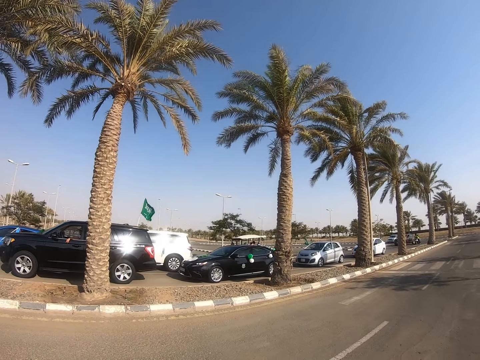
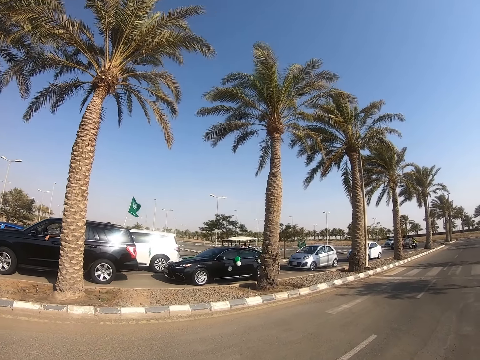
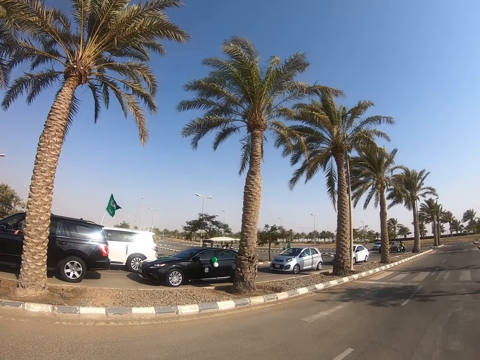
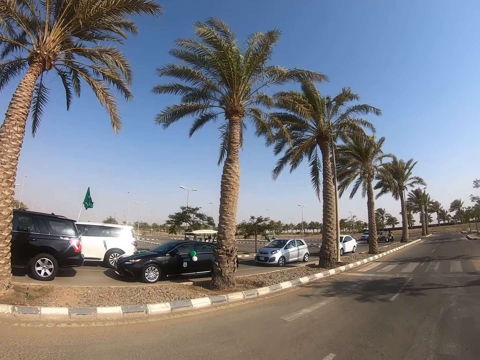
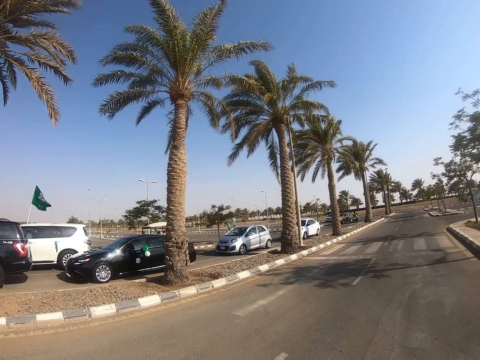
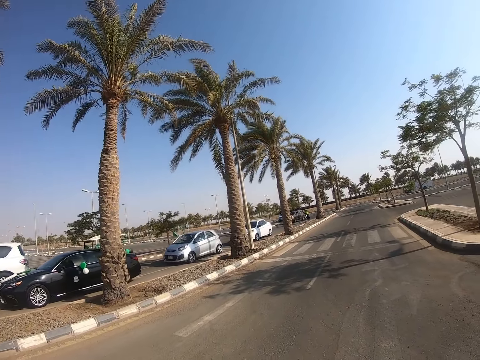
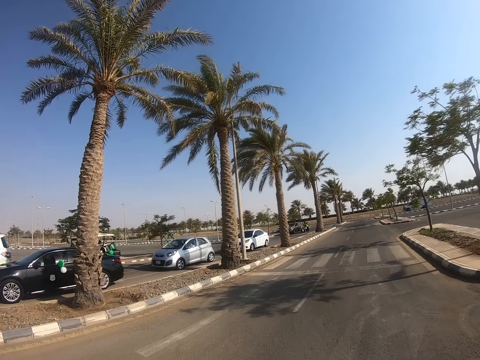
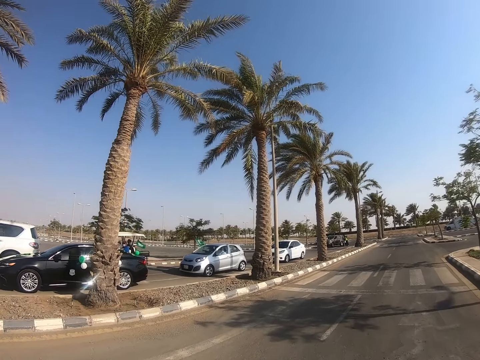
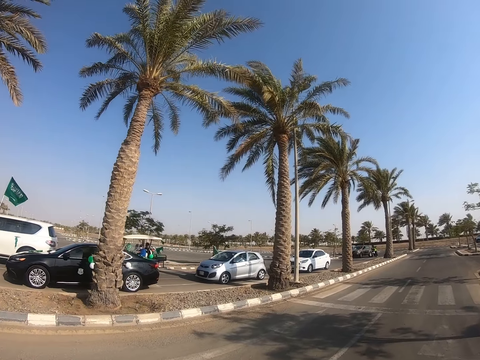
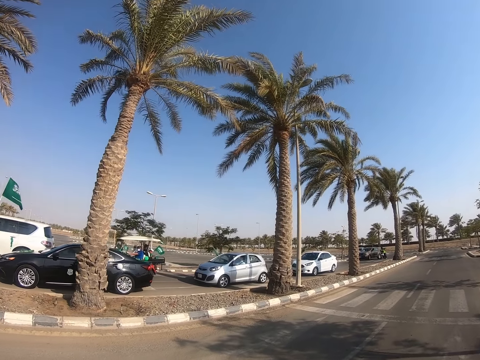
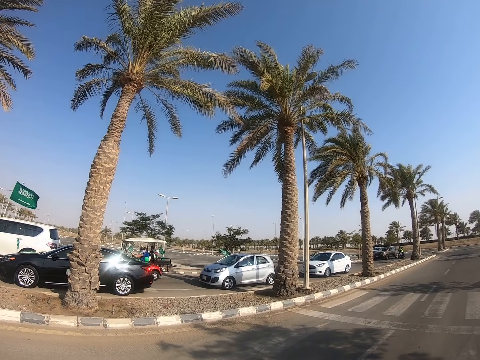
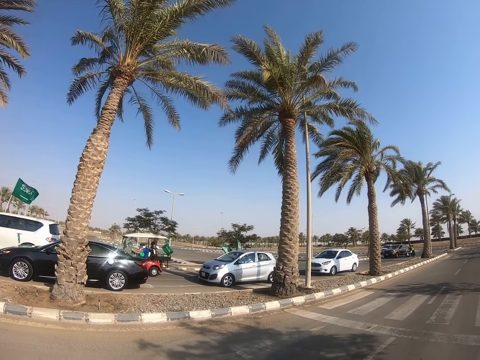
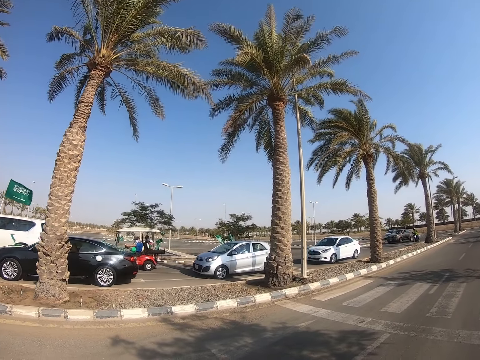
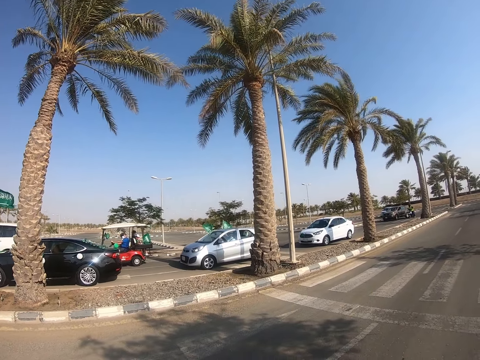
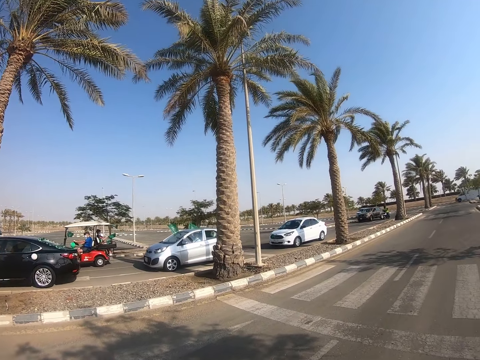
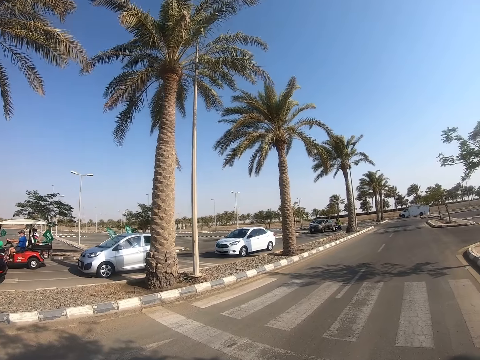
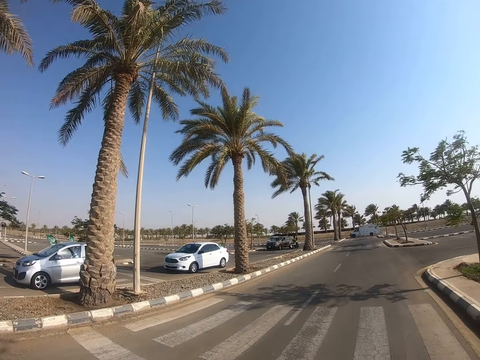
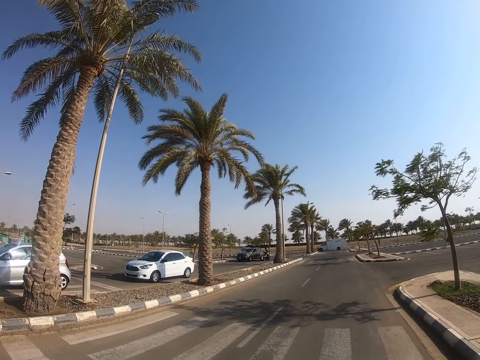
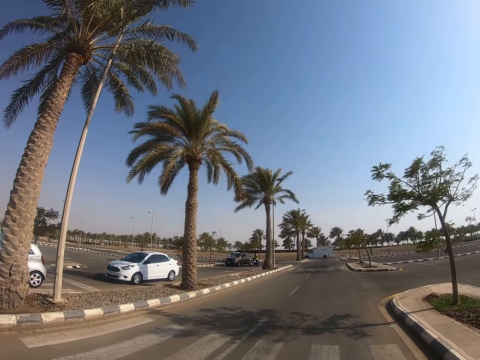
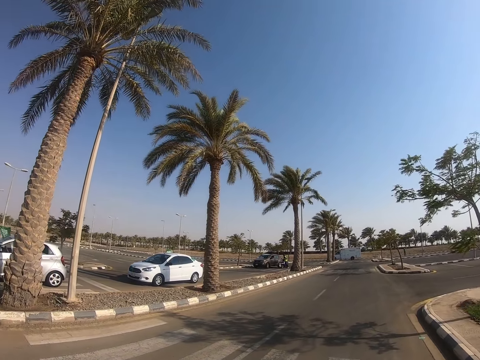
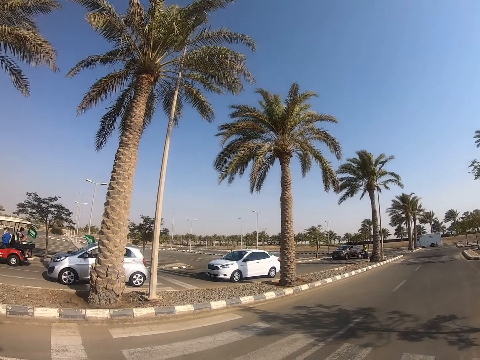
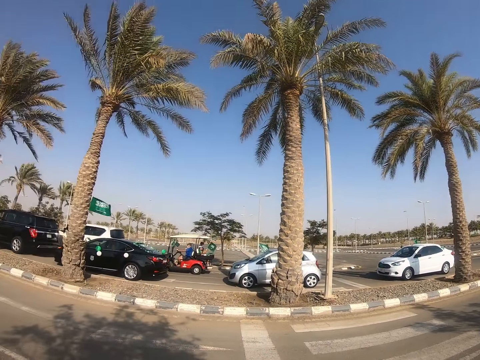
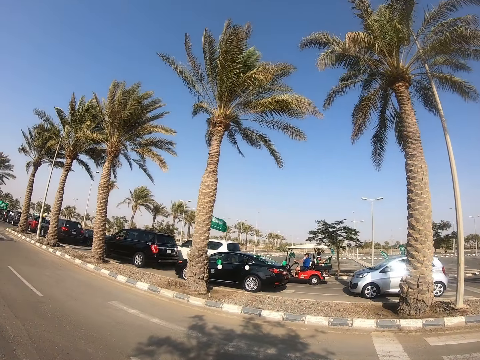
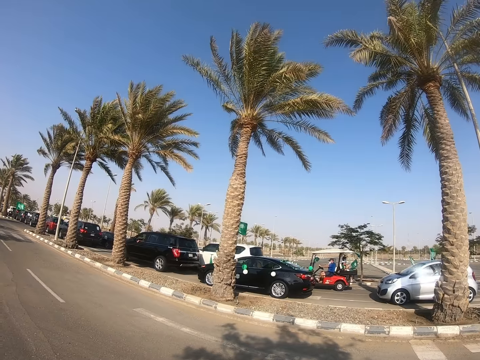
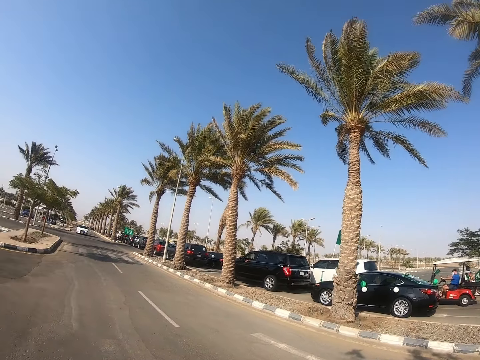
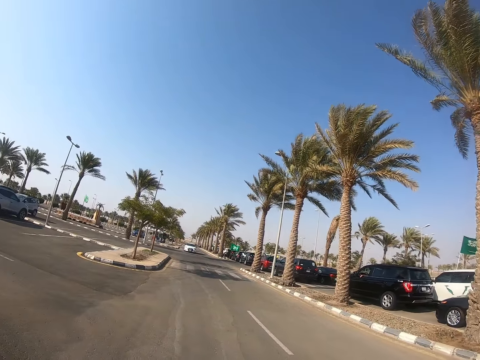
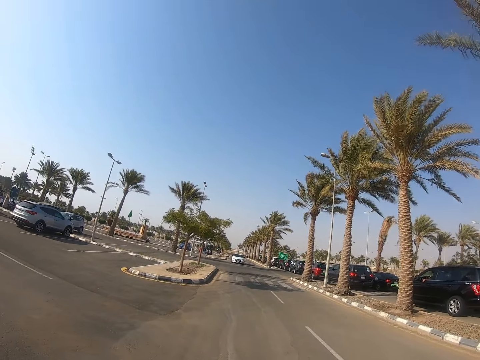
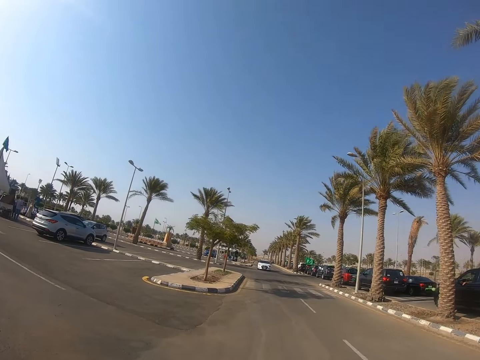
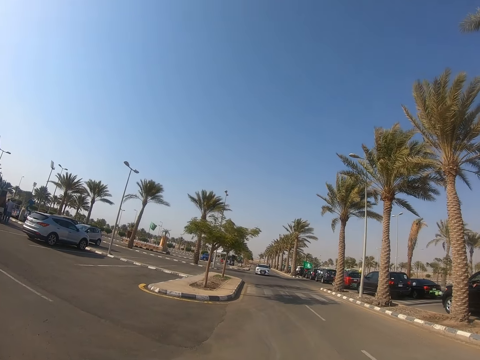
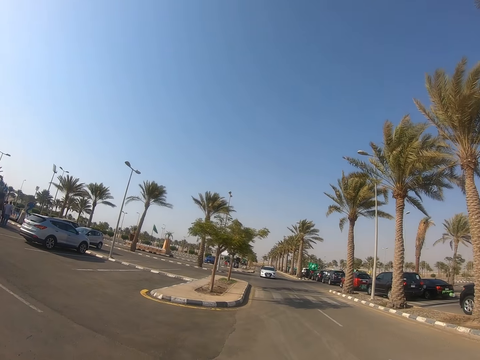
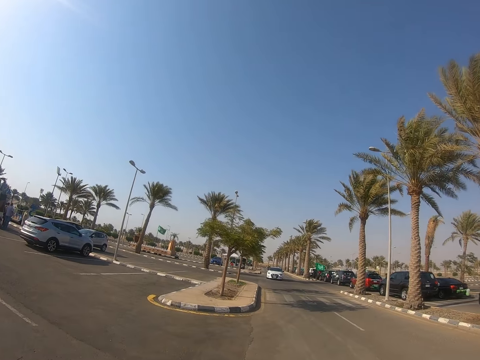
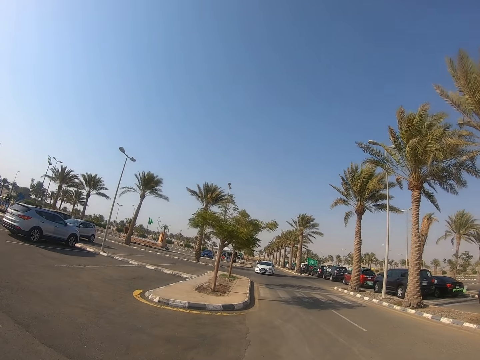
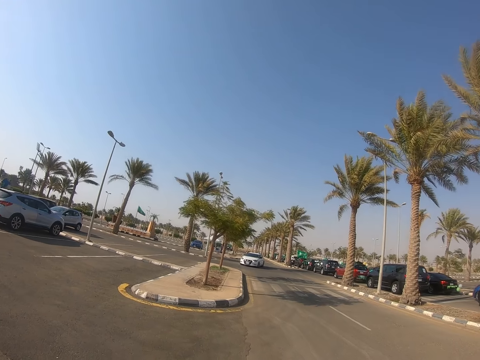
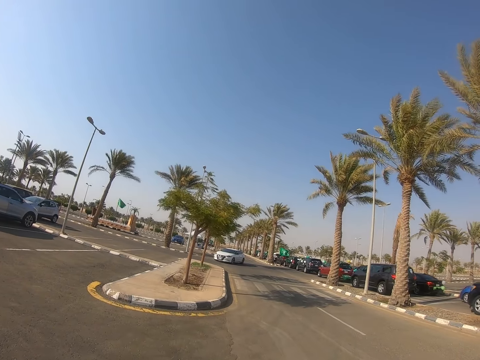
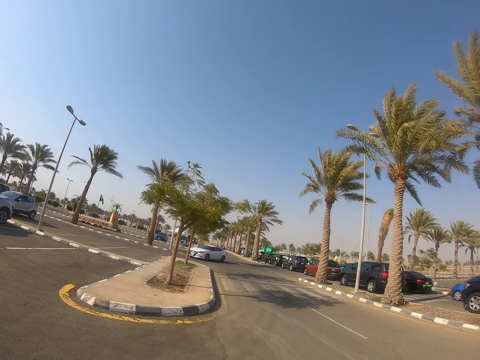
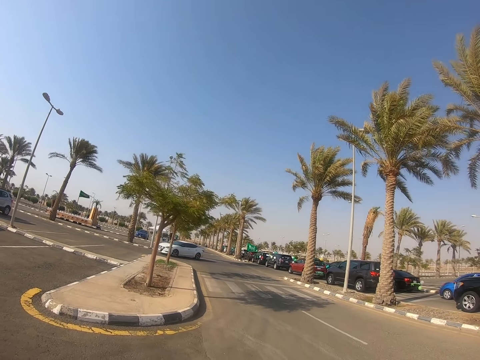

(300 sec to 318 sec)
The camera wearer looks around. They walk on the road.

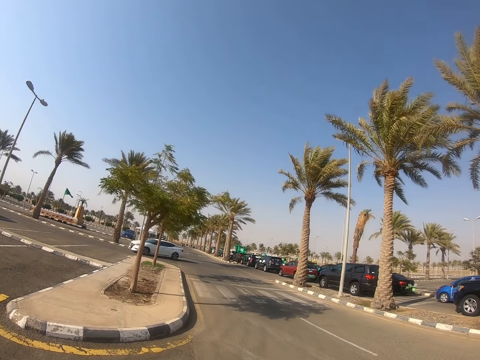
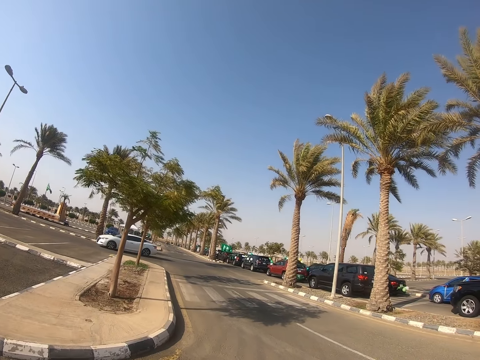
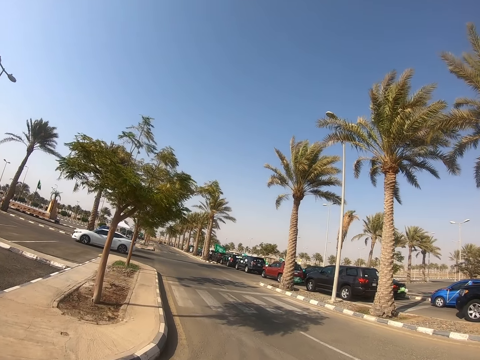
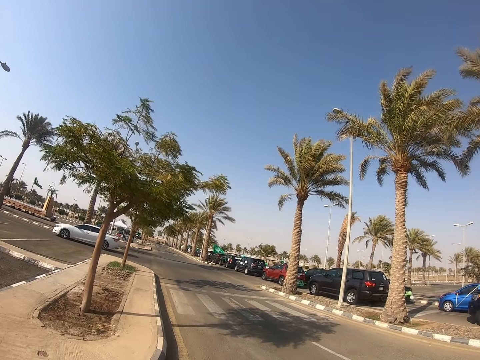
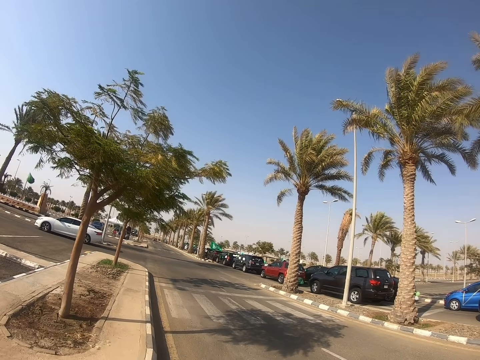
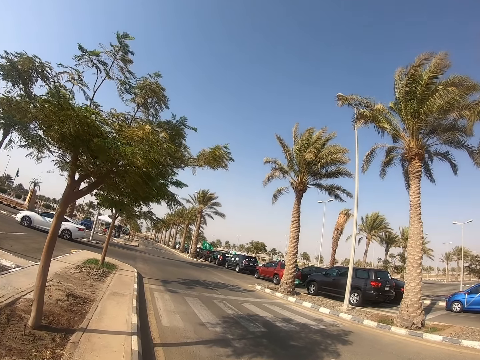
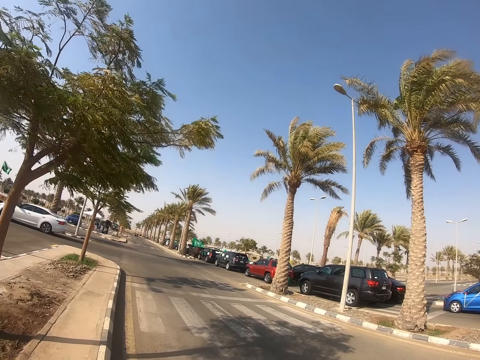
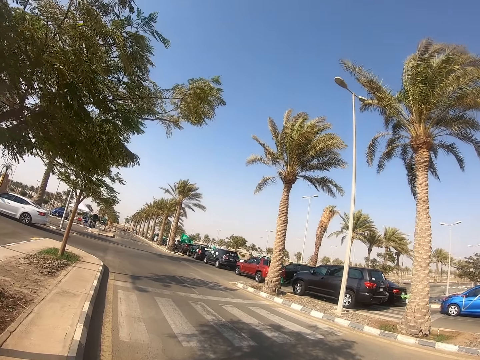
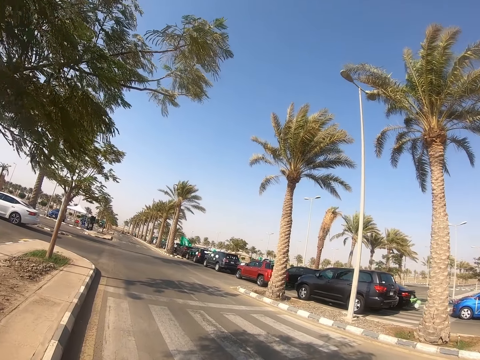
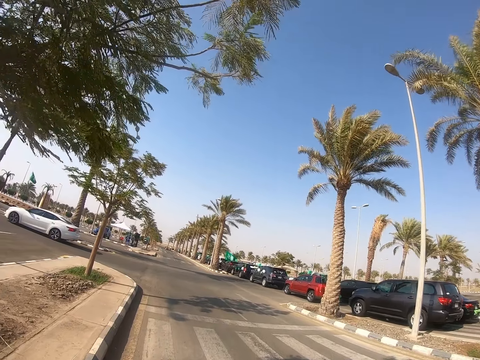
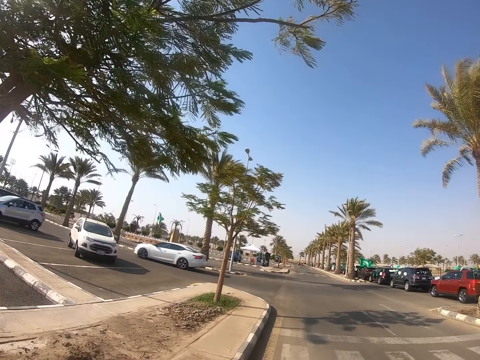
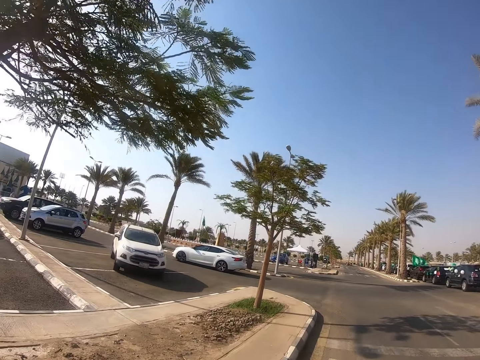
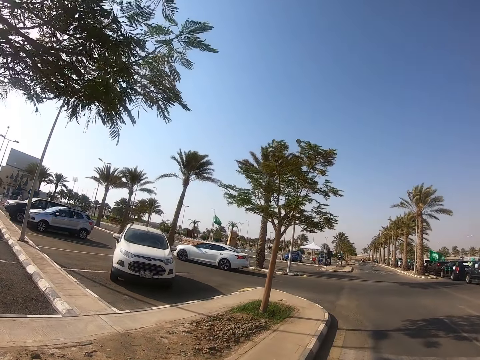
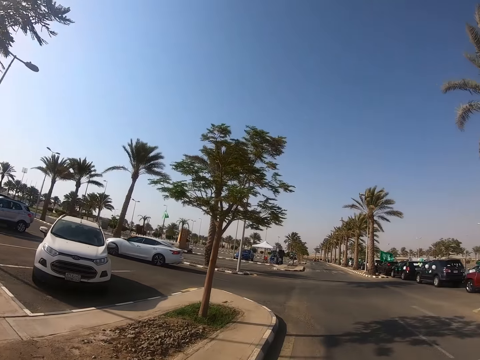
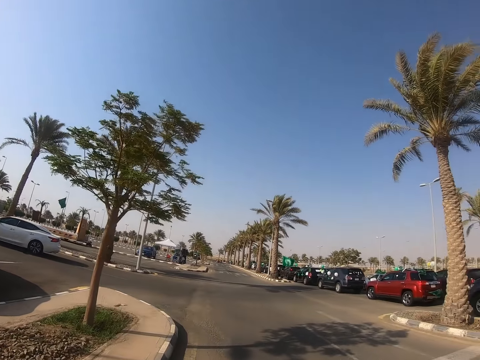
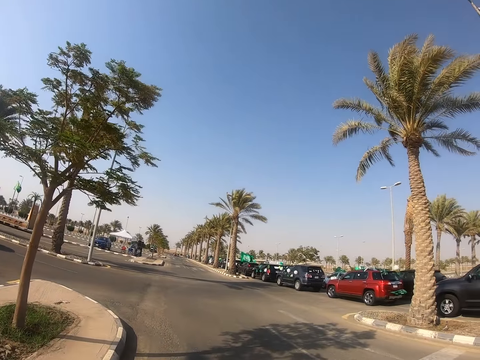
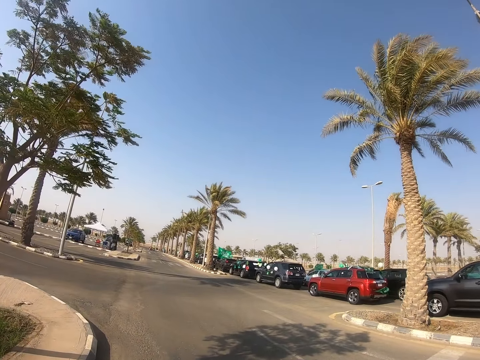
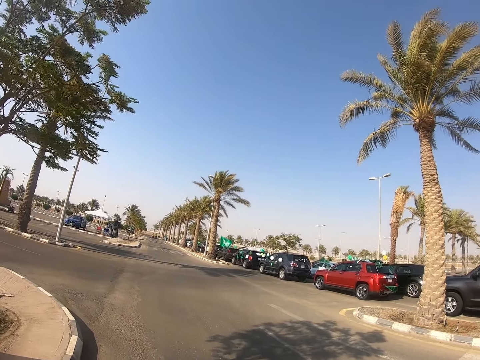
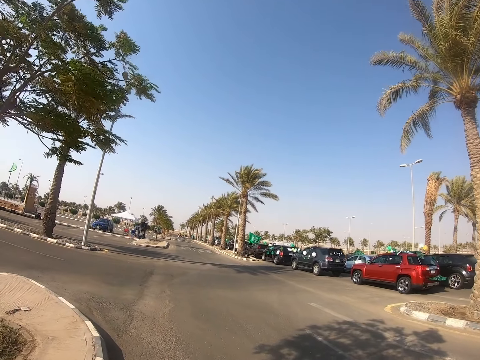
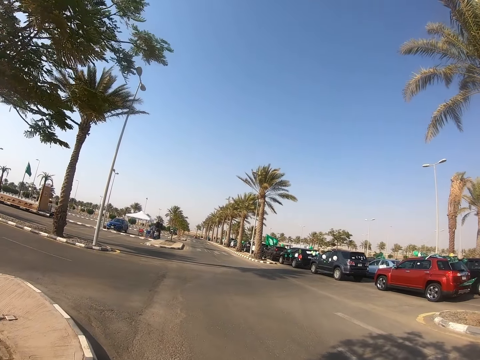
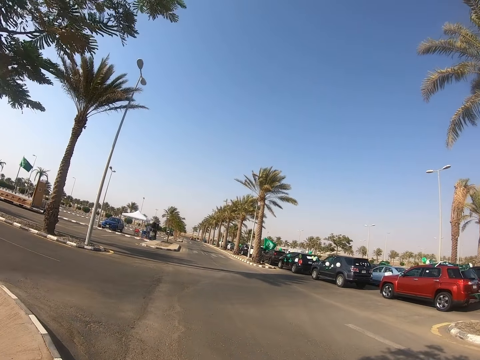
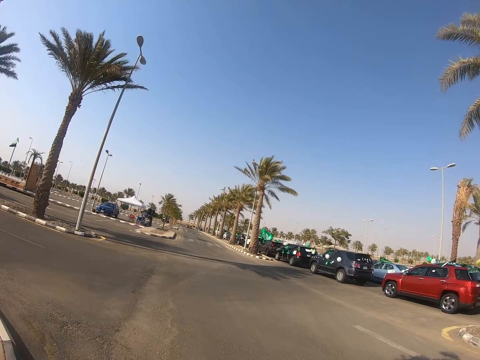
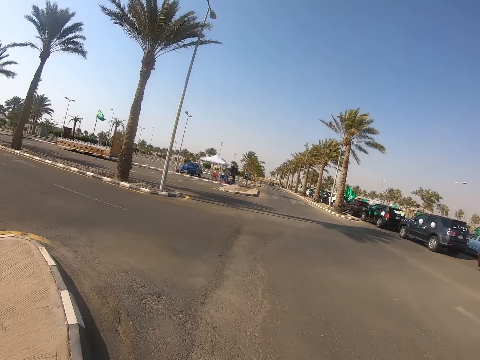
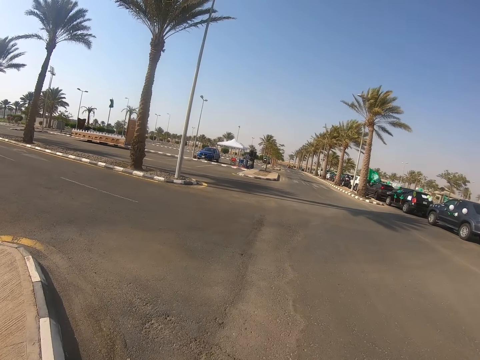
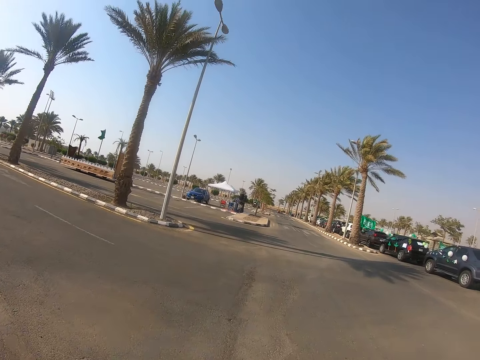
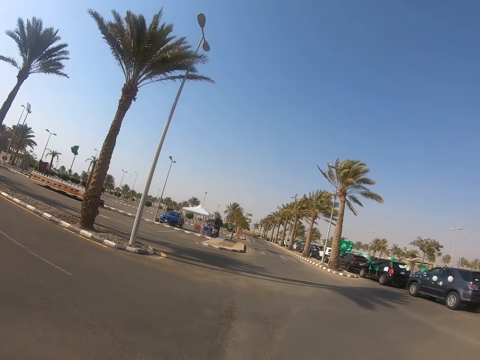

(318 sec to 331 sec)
The camera wearer walks around.
